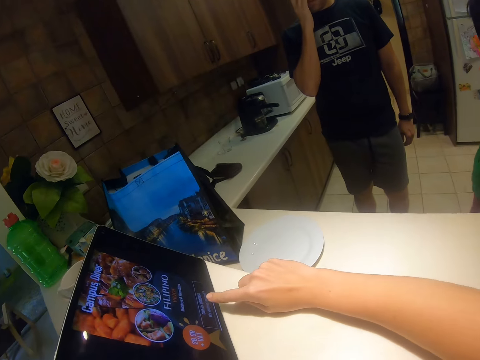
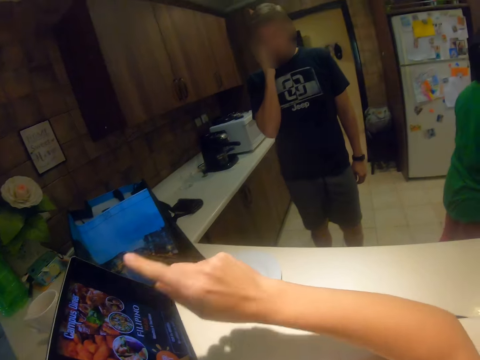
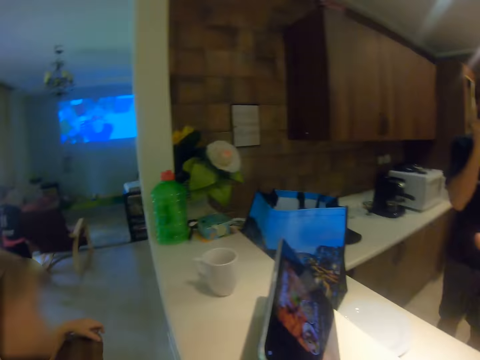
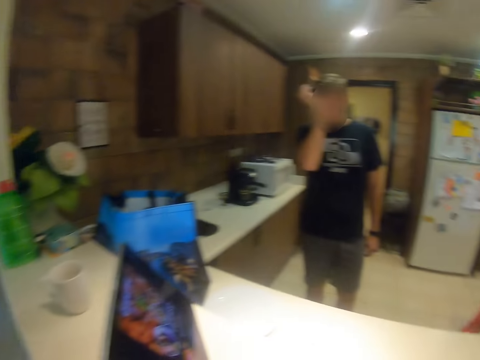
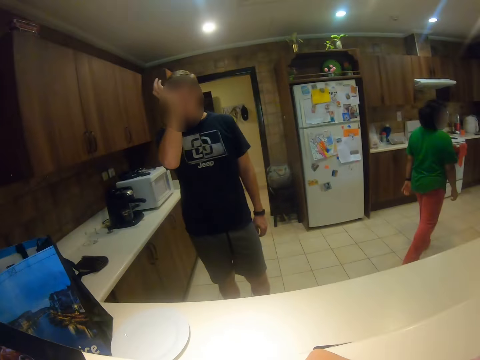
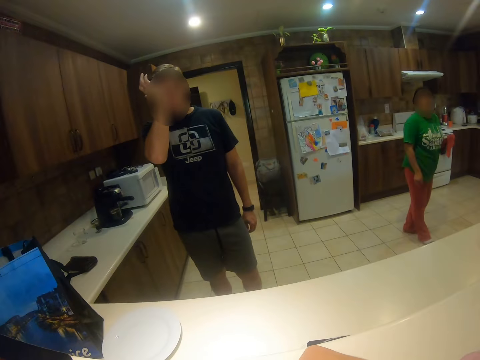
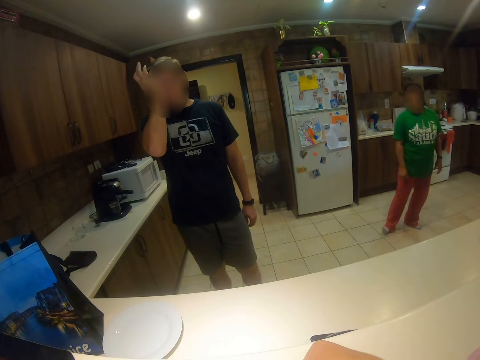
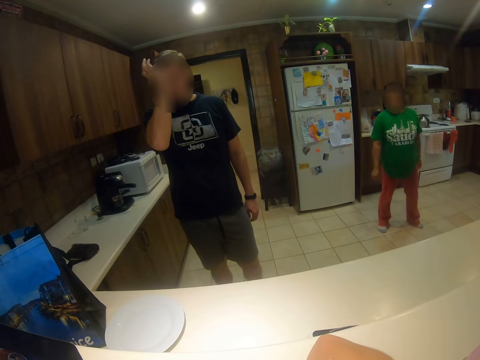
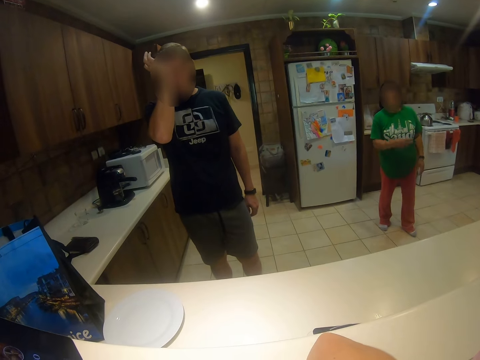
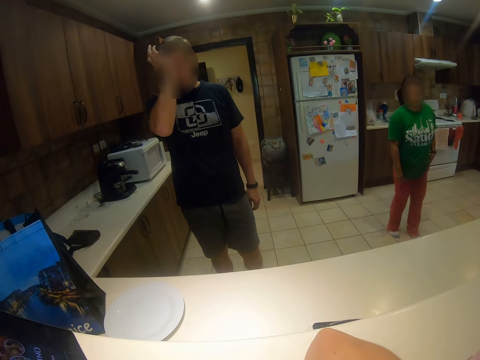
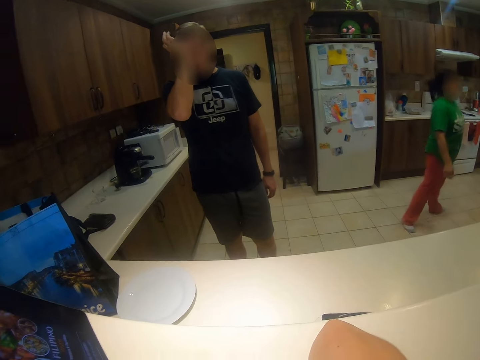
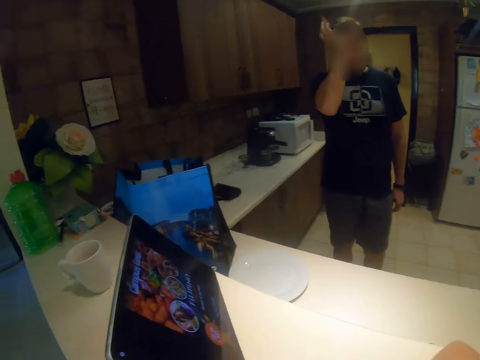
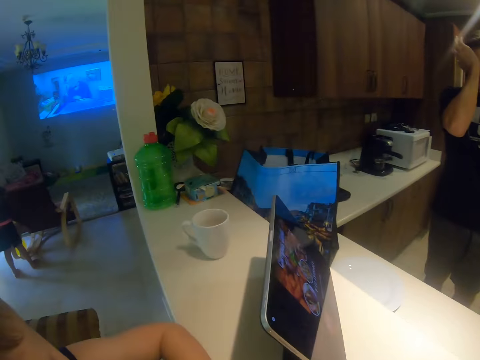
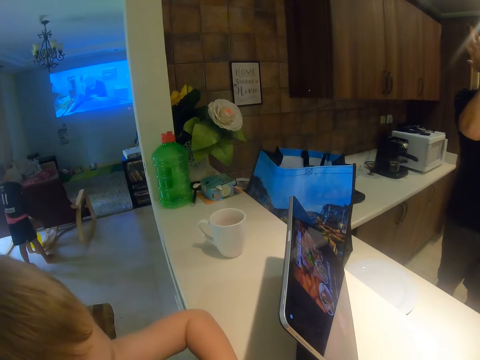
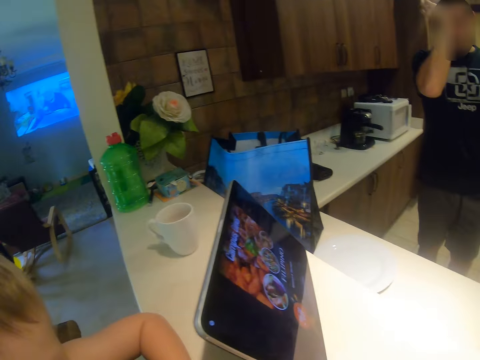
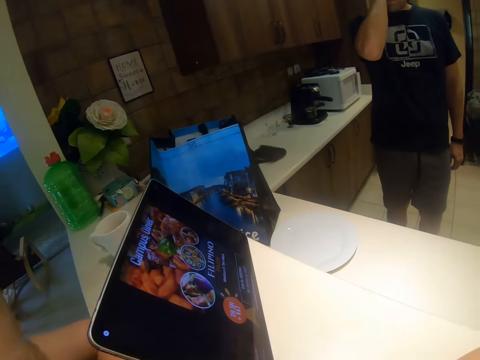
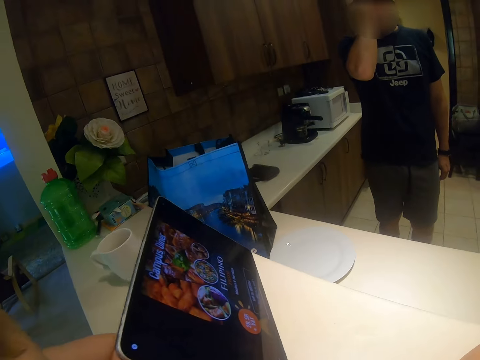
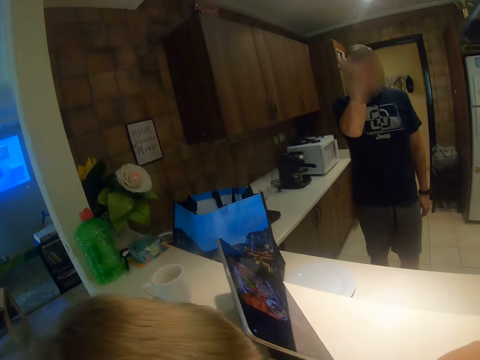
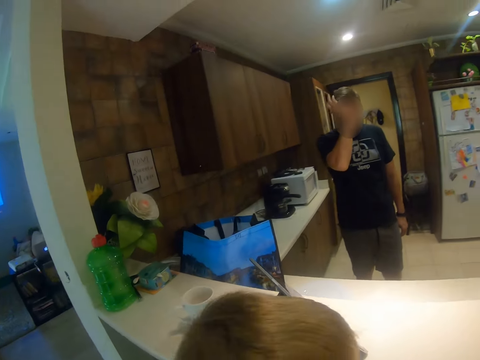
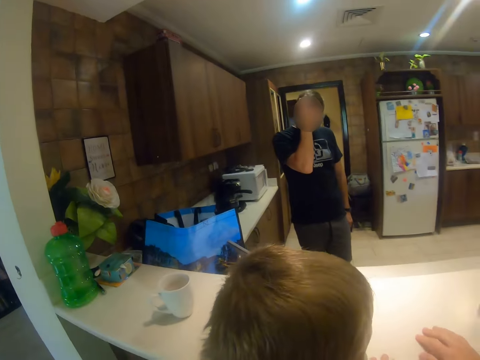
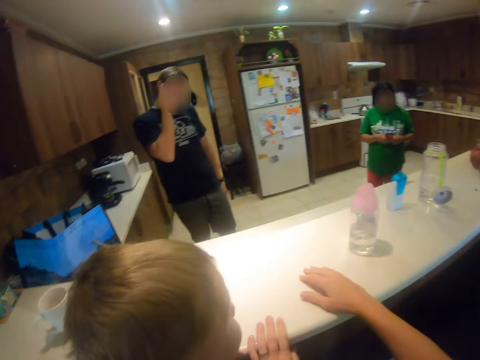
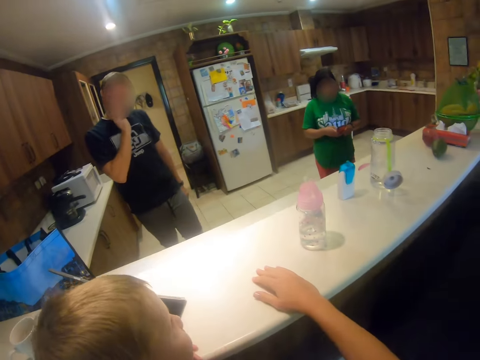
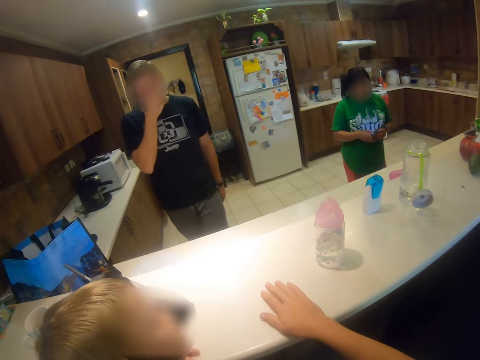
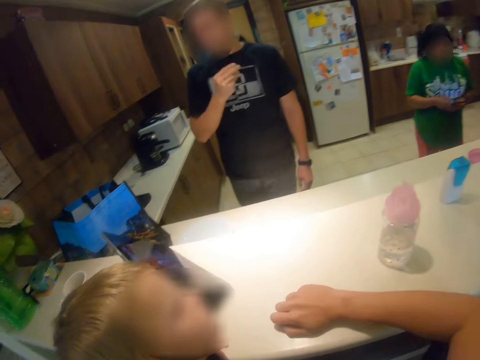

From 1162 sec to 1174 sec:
A person walks around the kitchen. Another person scratches the eyes. The camera wearer looks at a person.

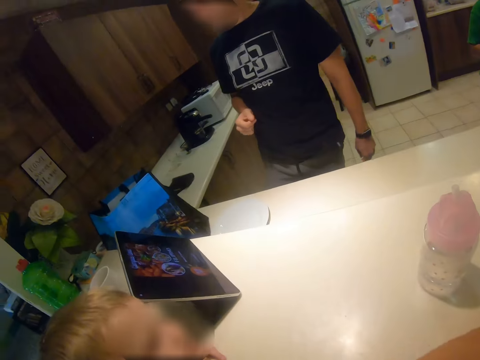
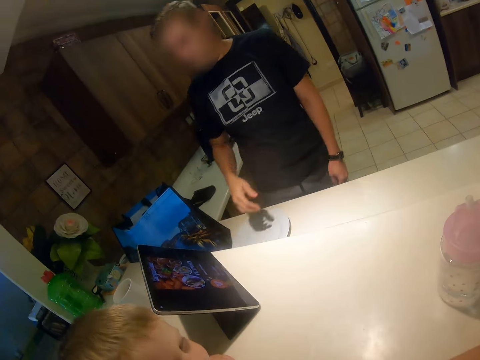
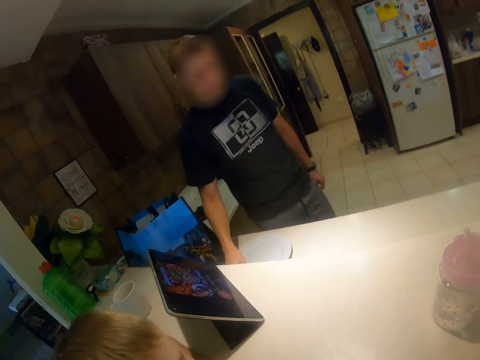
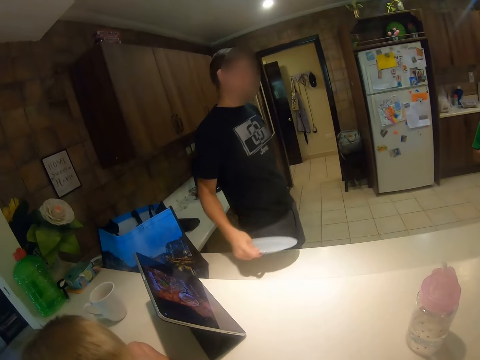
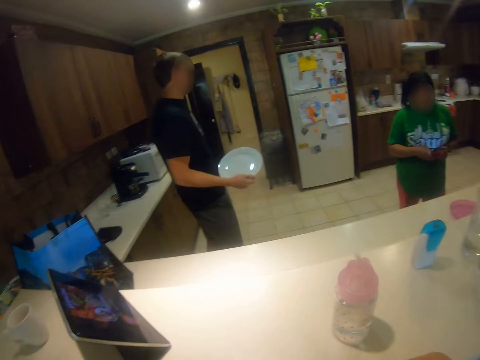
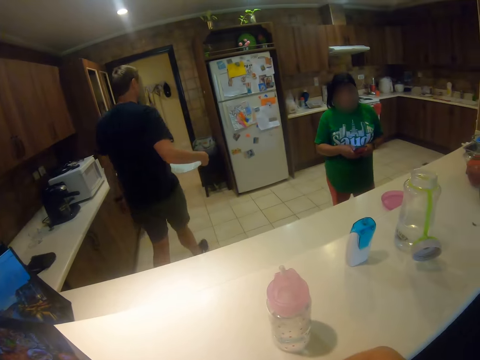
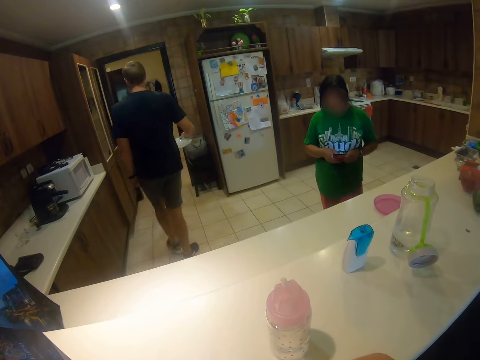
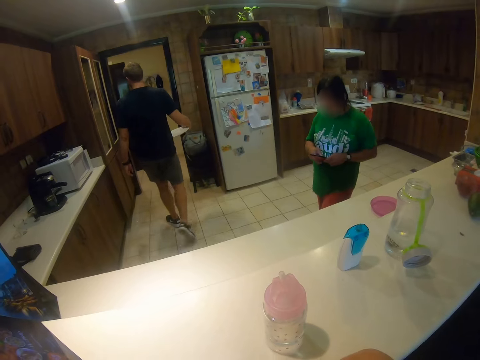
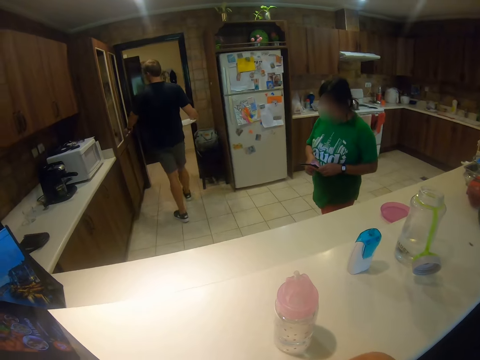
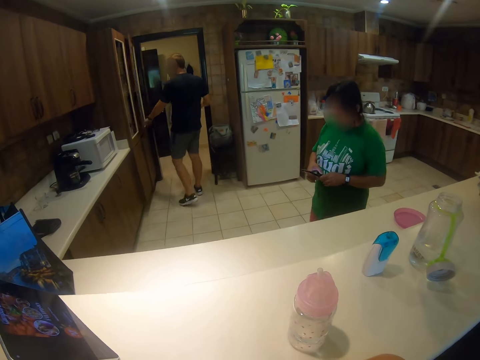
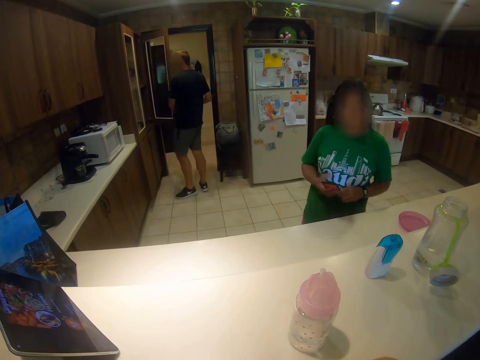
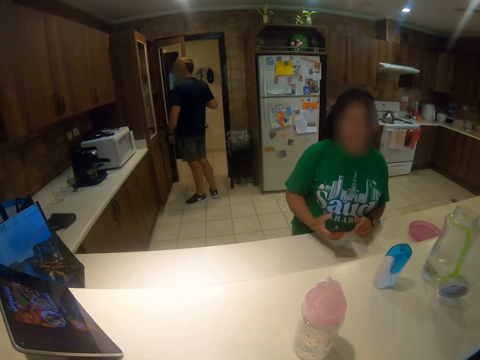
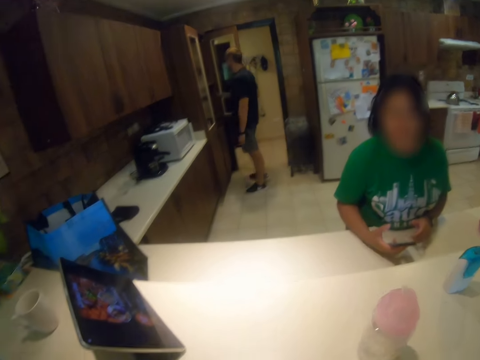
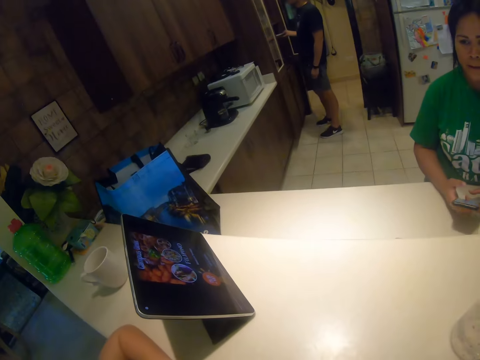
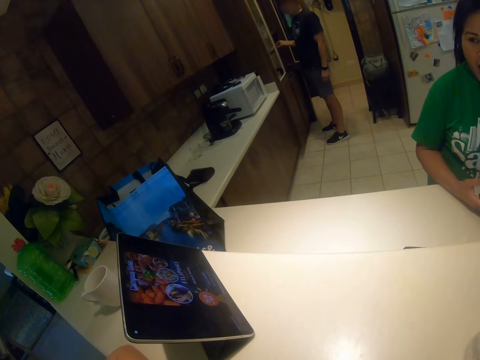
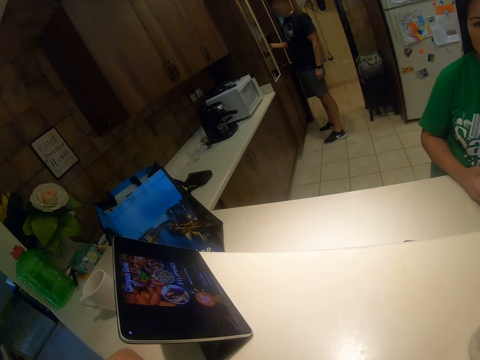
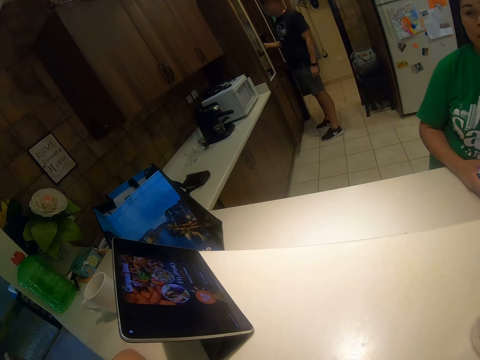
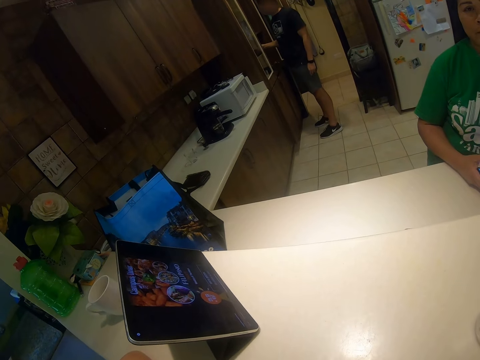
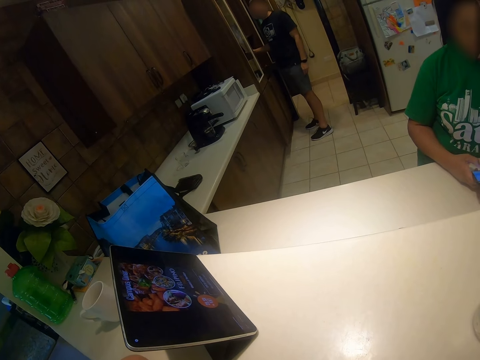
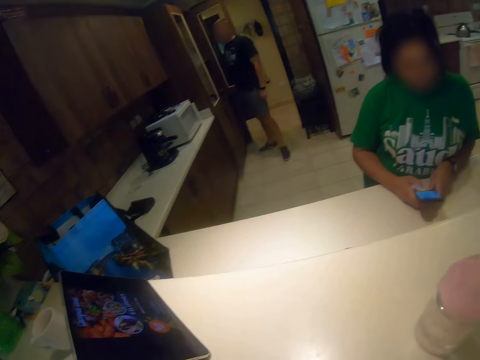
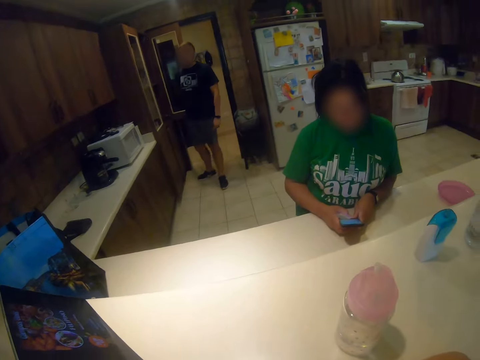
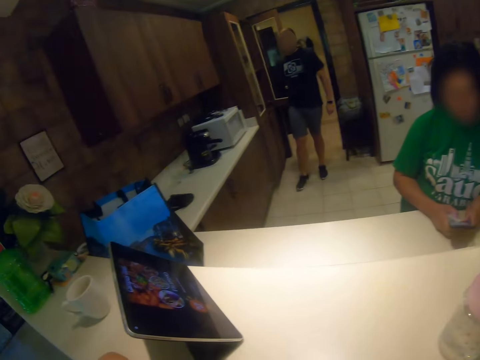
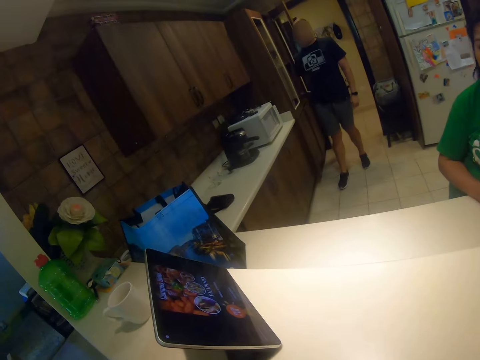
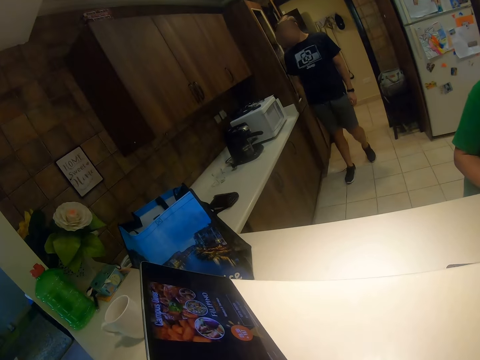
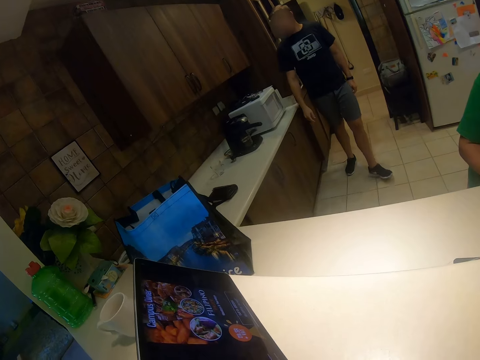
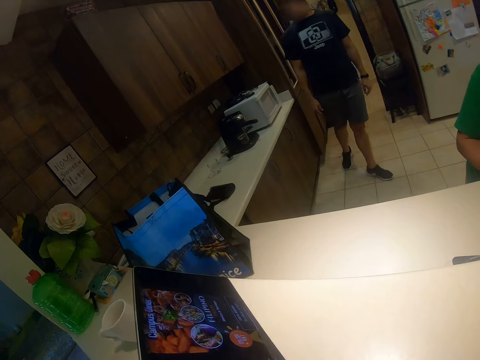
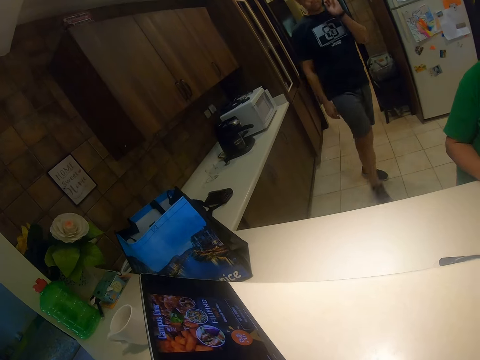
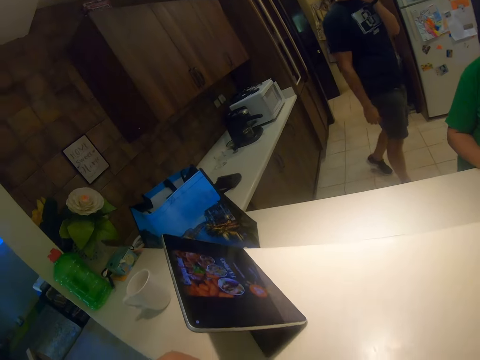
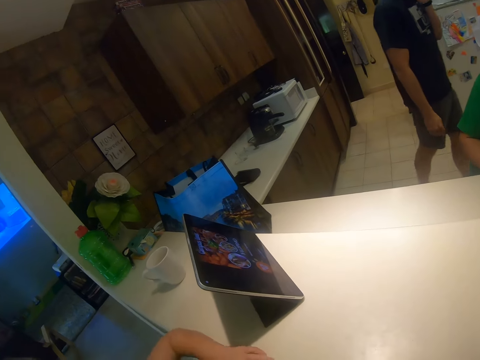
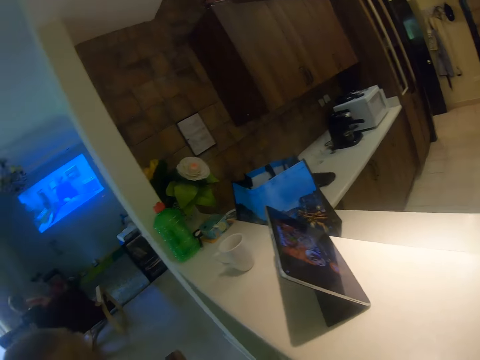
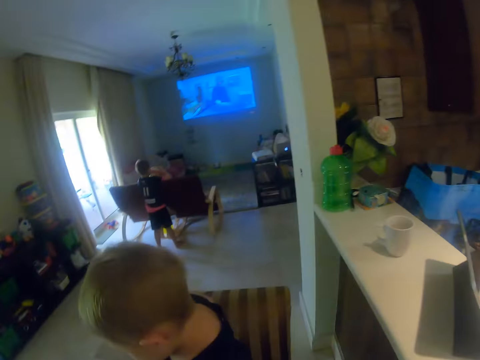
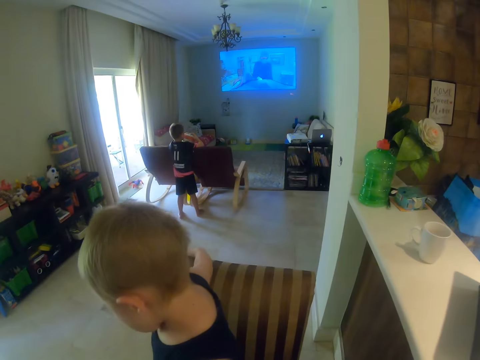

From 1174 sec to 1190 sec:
A person takes a plate from the counter. Another person scrolls on a phone. The first person walks around the kitchen.
